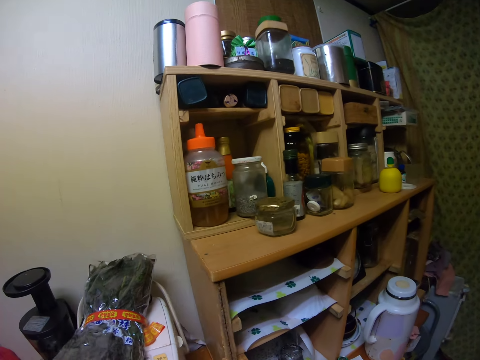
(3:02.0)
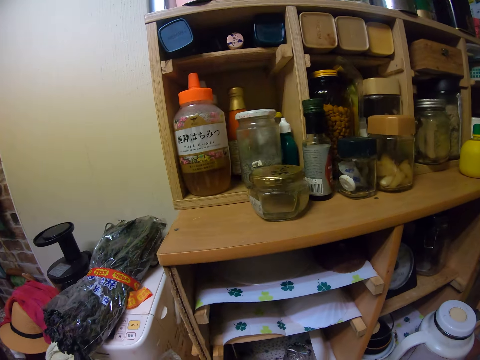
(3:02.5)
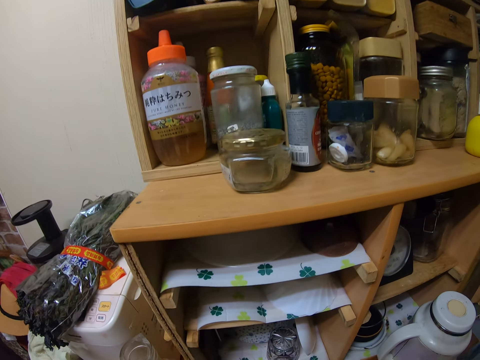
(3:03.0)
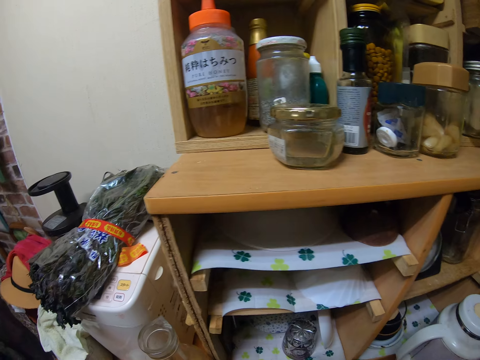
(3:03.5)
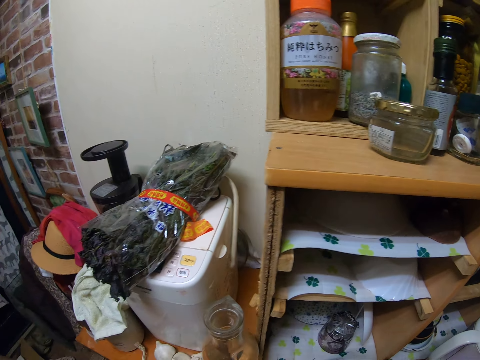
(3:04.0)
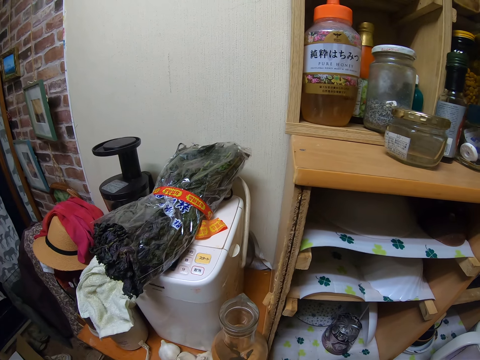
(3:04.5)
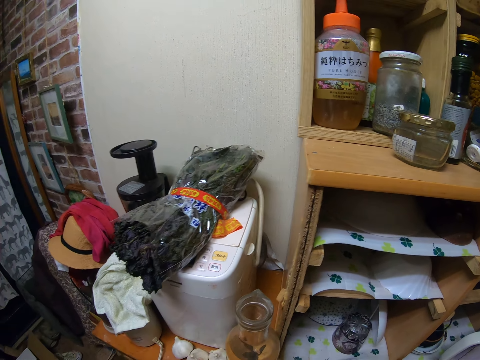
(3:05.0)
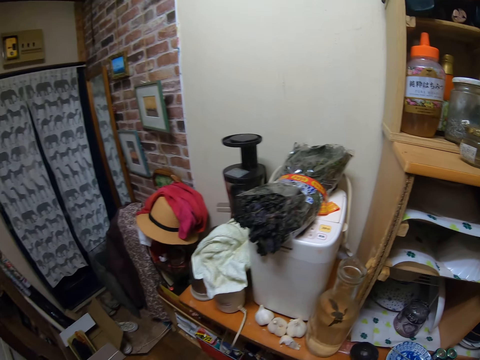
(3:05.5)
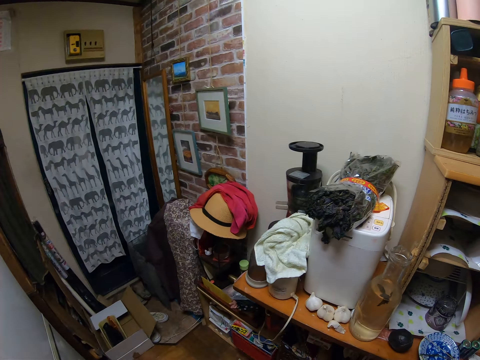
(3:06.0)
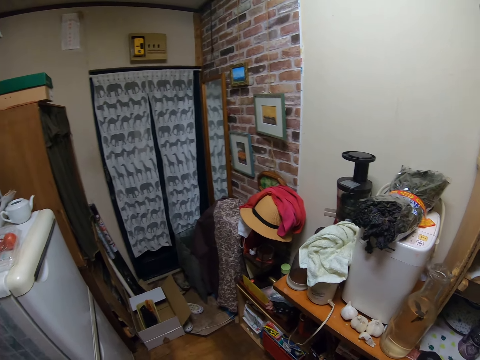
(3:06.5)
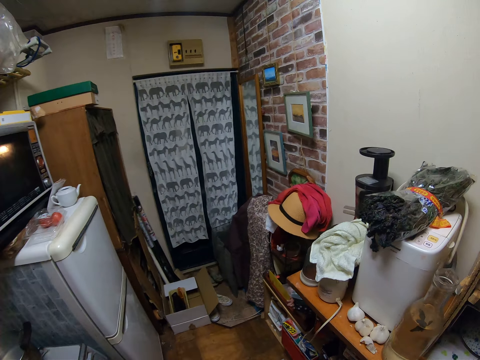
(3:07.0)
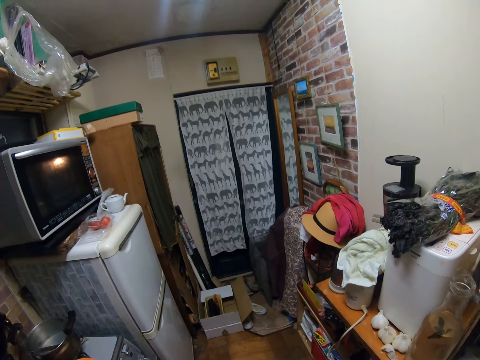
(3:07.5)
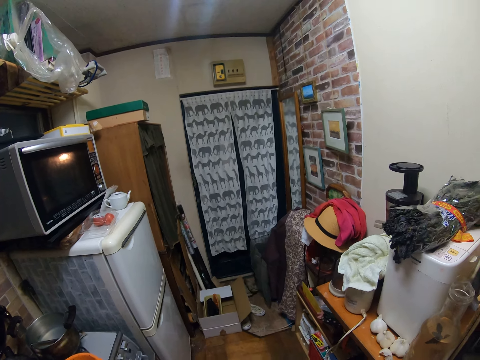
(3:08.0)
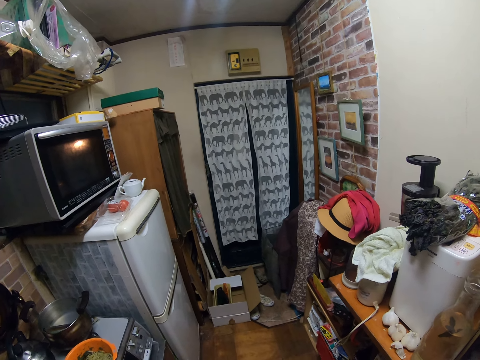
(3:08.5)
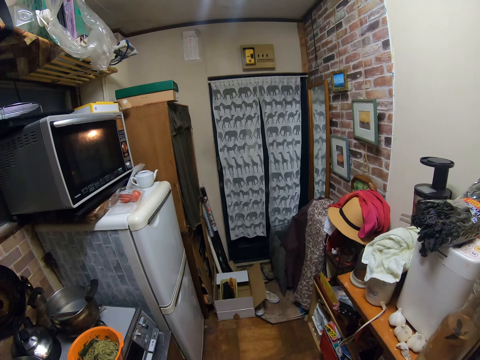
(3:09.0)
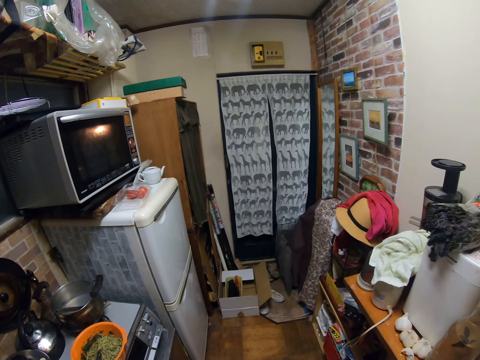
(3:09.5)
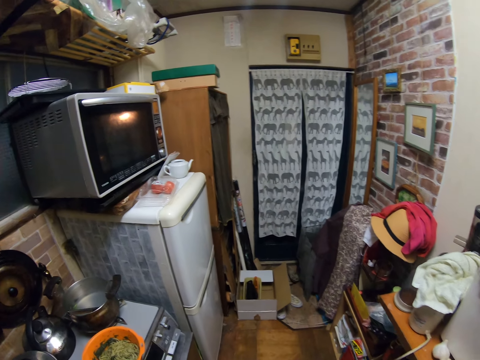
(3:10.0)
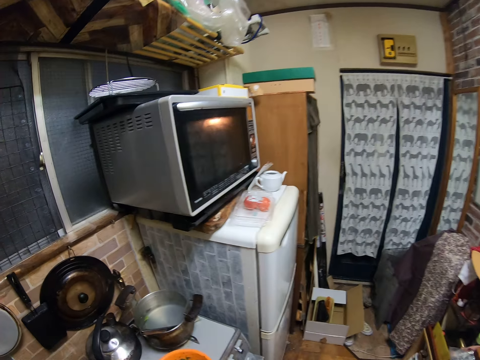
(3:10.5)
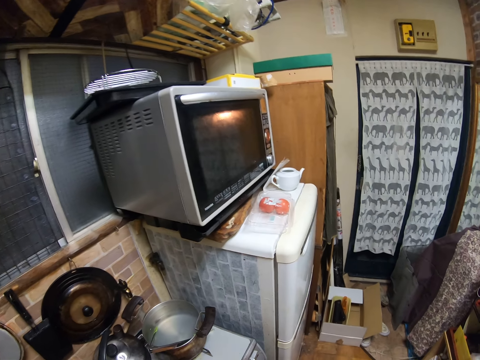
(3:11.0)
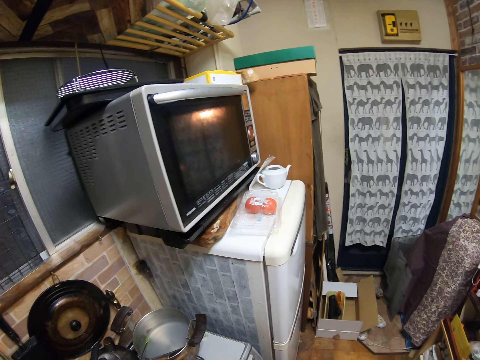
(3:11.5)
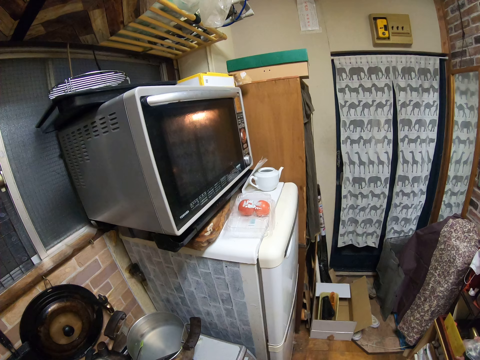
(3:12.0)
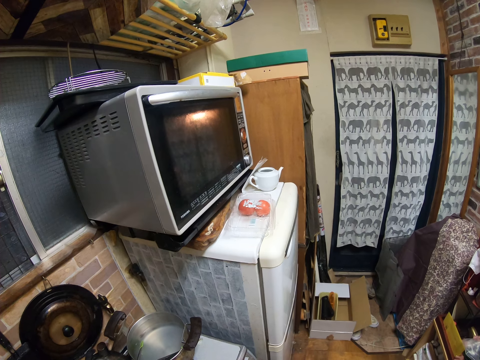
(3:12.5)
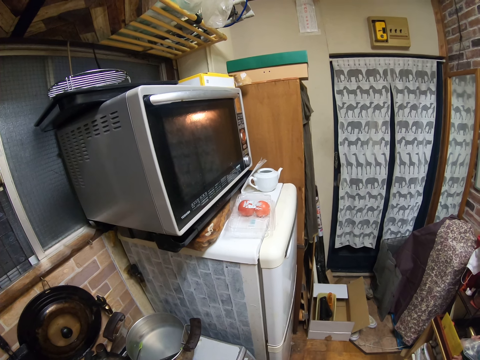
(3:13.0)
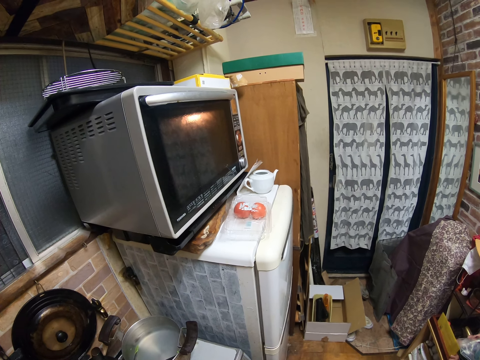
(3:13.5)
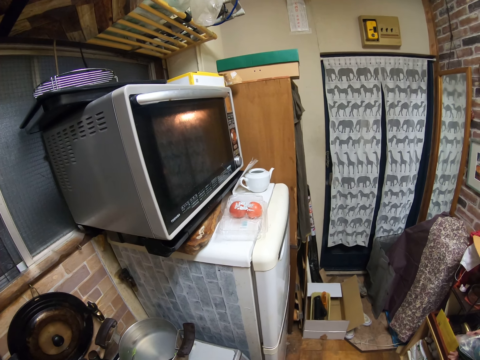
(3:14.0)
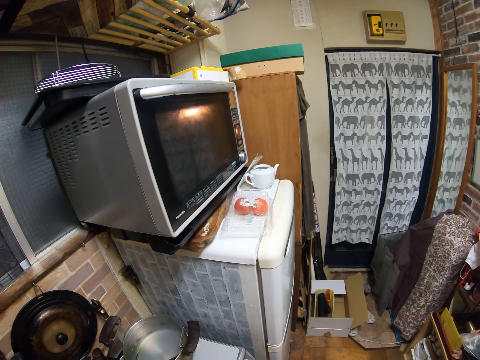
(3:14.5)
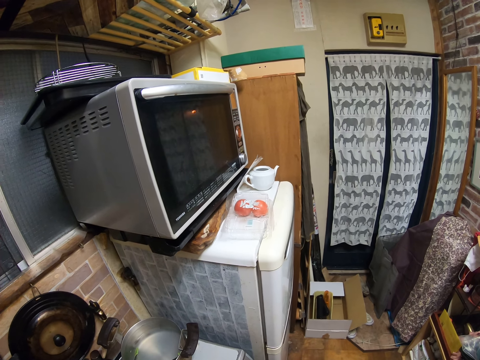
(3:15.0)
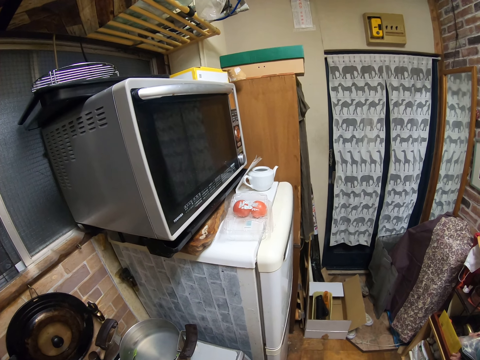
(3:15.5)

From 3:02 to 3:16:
The camera wearer picks up something. They unwrap something. They pour something.

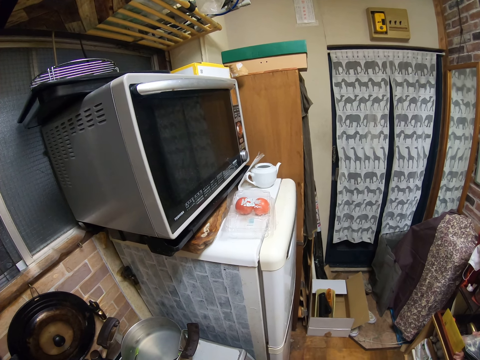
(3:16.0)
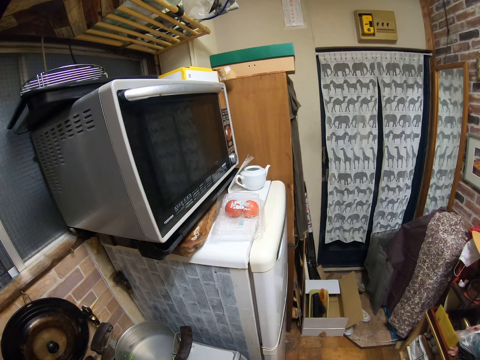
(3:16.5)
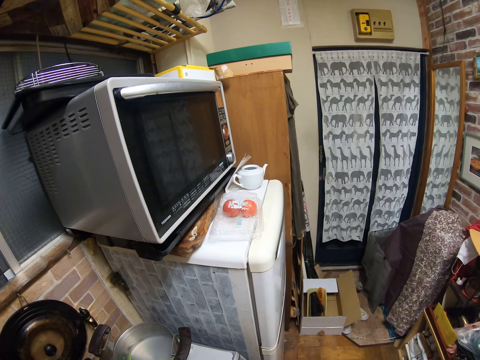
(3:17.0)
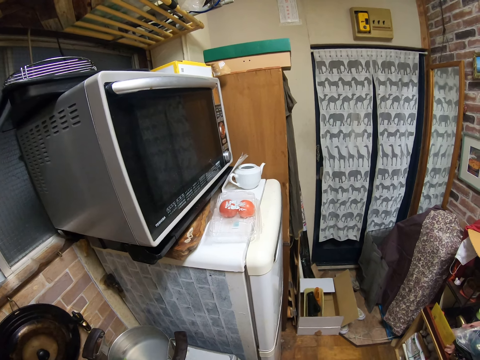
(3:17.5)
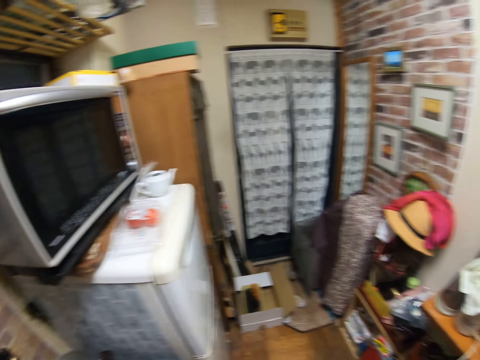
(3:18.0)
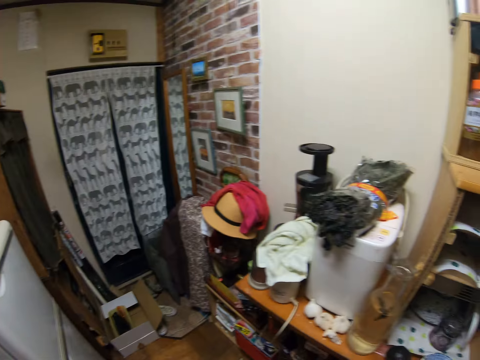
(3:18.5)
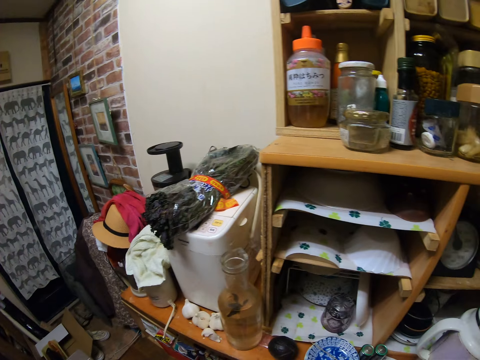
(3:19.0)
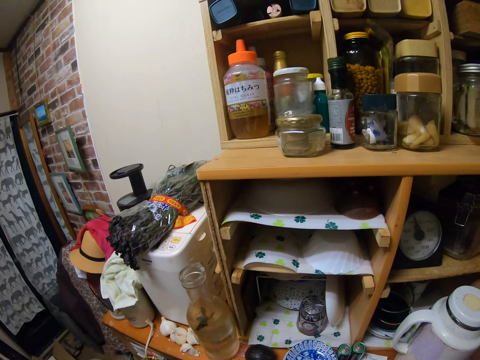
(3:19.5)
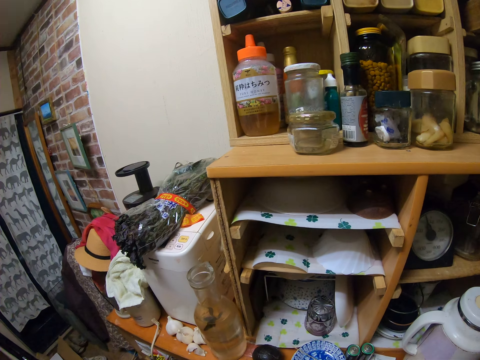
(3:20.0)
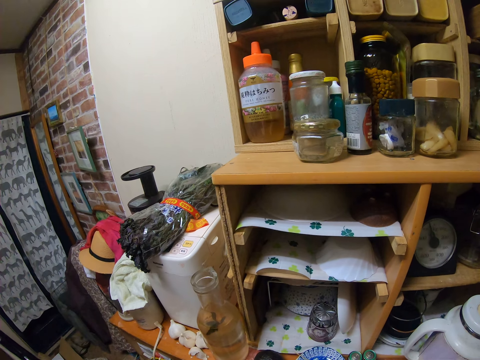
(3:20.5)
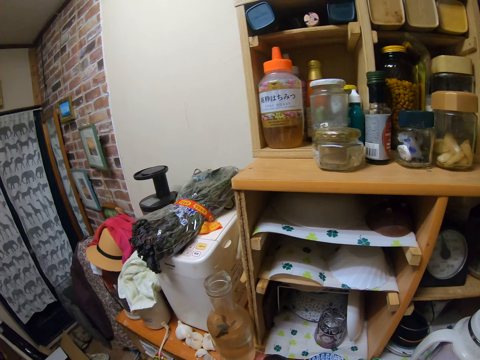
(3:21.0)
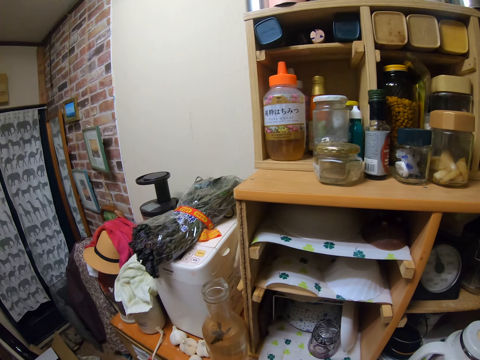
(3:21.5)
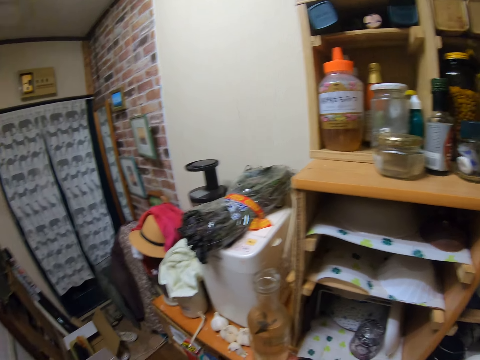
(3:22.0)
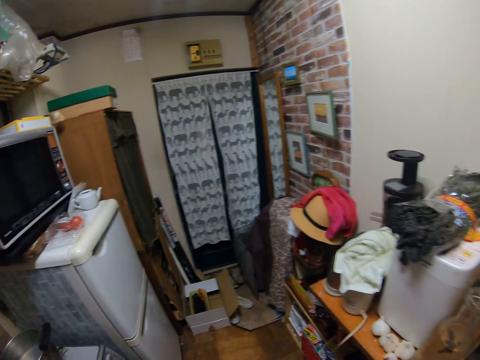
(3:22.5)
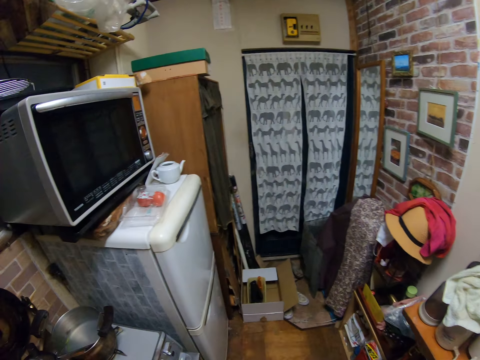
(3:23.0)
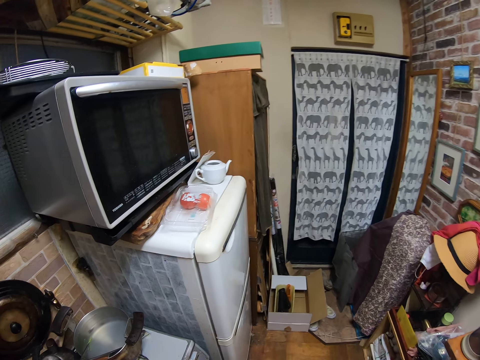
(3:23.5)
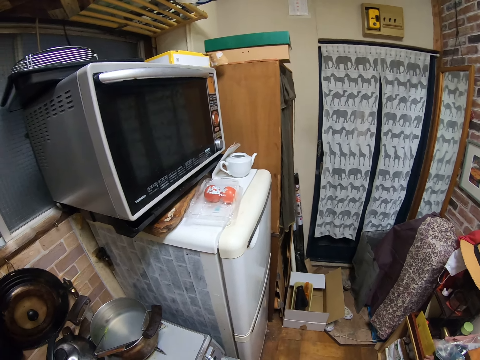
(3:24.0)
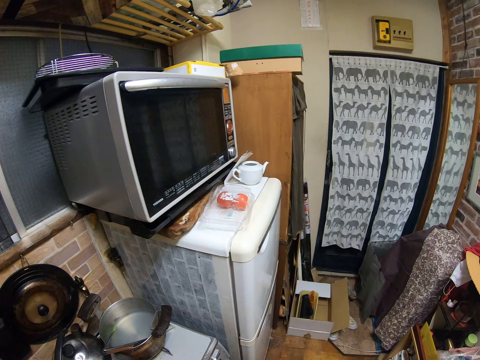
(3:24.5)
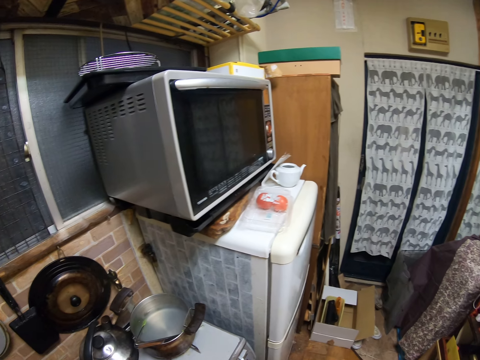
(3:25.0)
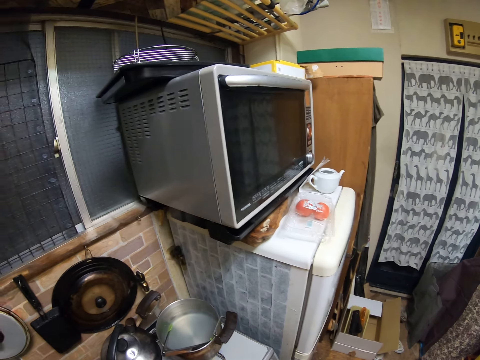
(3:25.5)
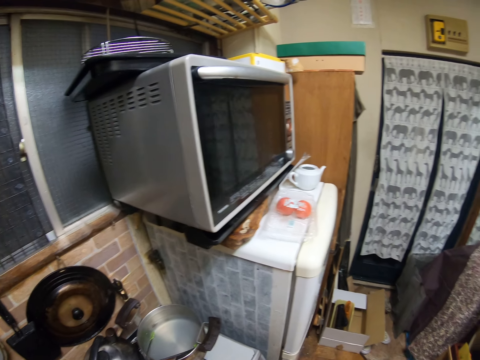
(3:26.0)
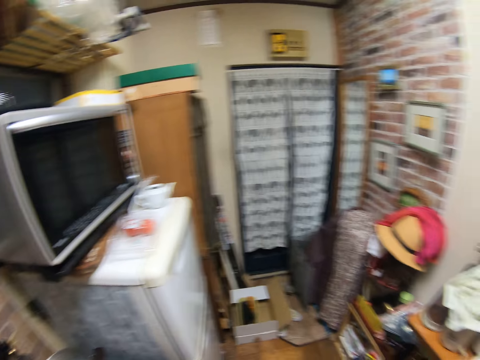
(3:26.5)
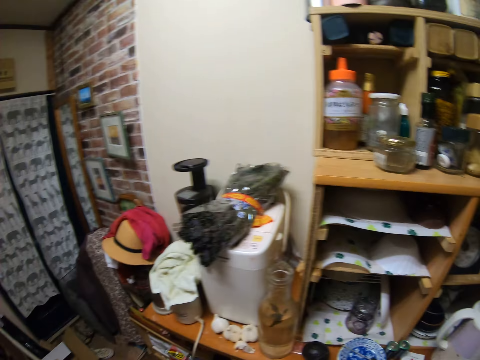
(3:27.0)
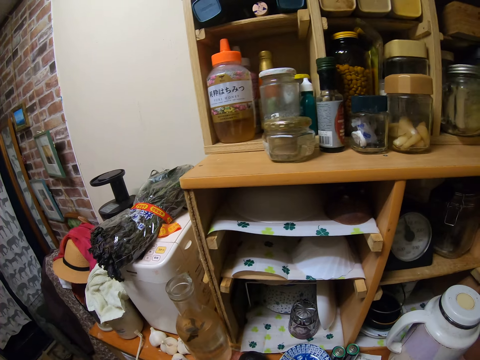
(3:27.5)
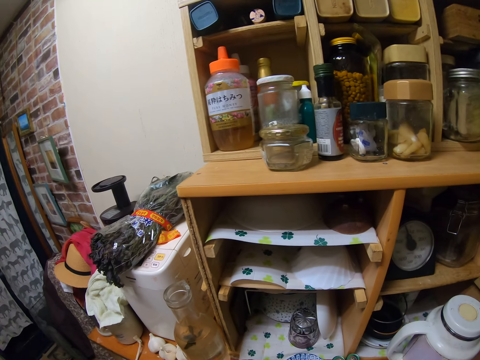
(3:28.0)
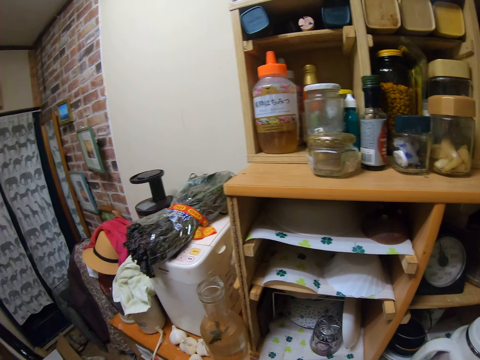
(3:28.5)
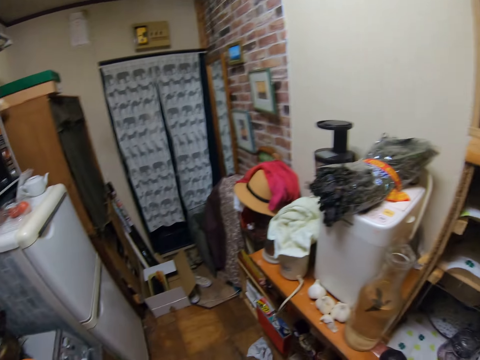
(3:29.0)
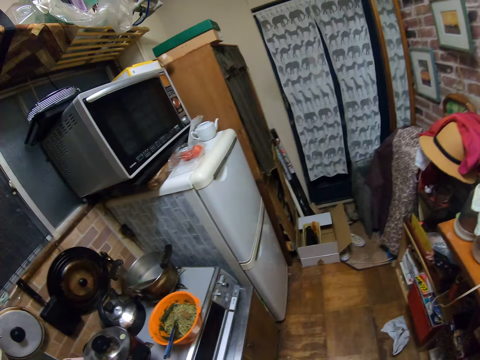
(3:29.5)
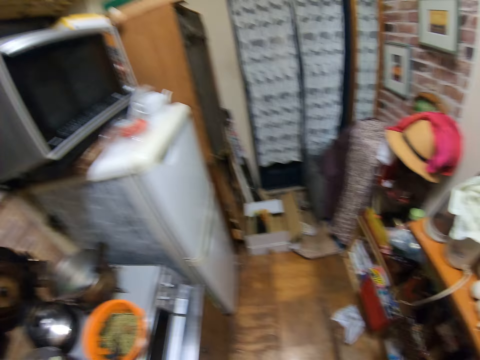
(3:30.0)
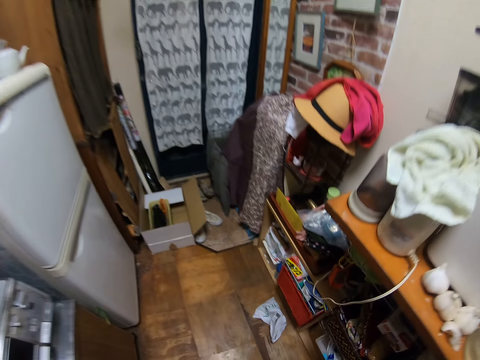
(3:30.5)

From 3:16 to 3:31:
The camera wearer wraps something. They walk around the kitchen. They move a camera.
